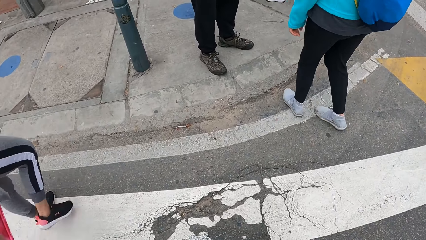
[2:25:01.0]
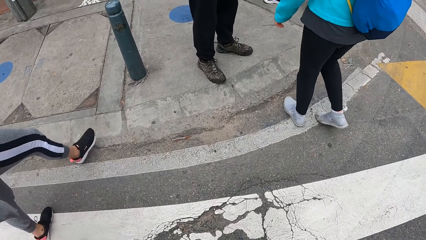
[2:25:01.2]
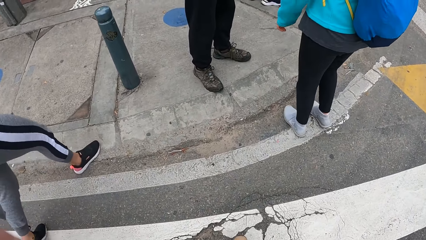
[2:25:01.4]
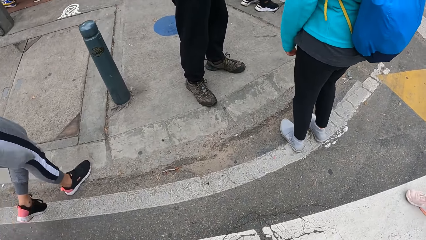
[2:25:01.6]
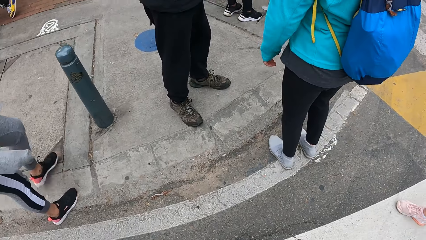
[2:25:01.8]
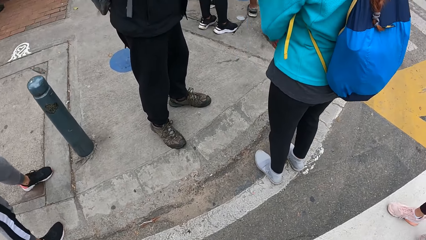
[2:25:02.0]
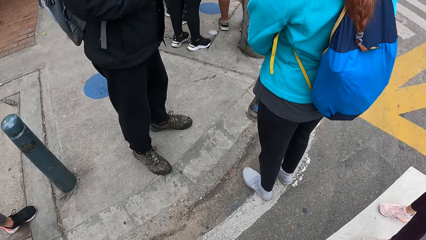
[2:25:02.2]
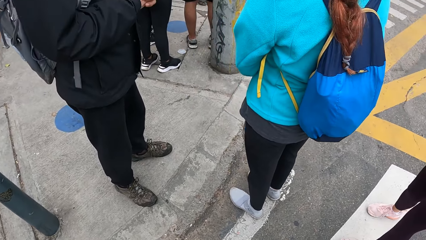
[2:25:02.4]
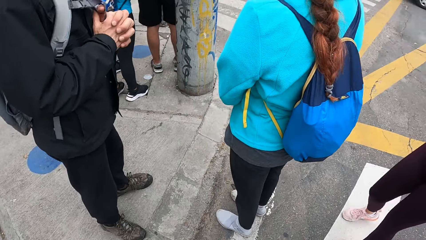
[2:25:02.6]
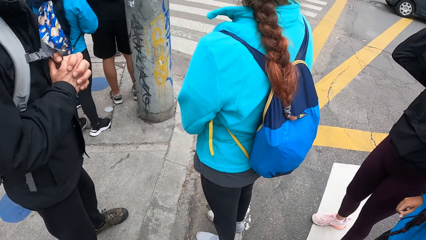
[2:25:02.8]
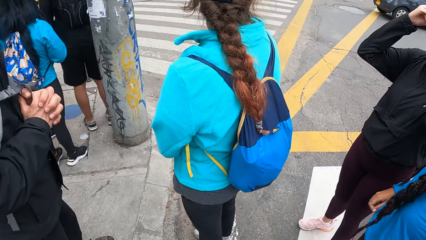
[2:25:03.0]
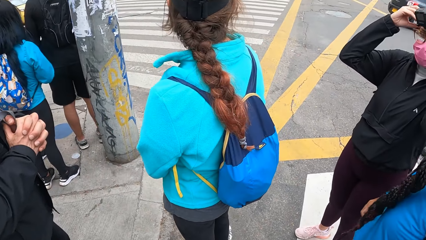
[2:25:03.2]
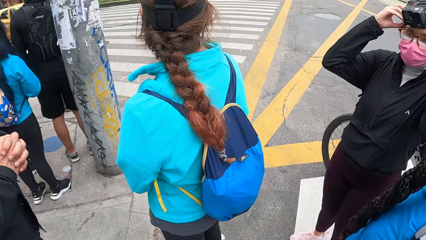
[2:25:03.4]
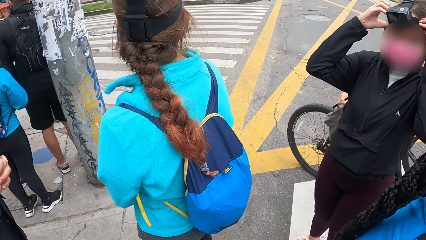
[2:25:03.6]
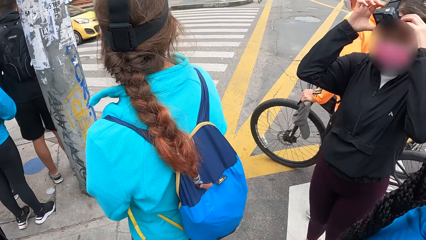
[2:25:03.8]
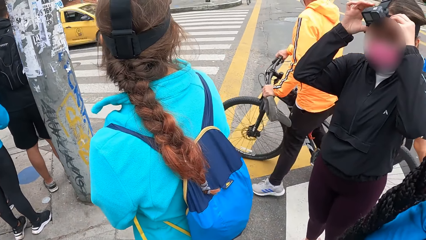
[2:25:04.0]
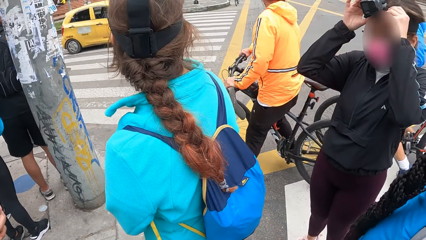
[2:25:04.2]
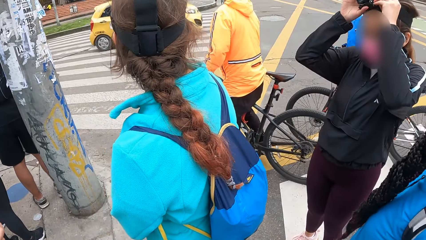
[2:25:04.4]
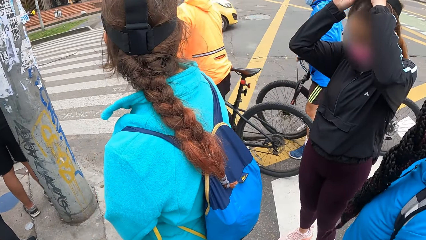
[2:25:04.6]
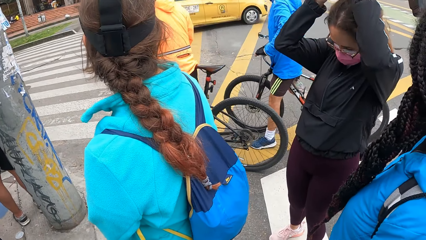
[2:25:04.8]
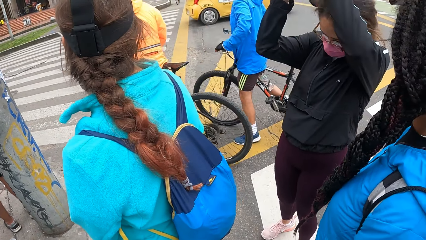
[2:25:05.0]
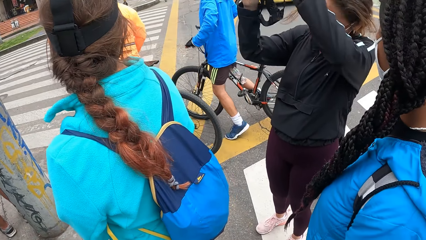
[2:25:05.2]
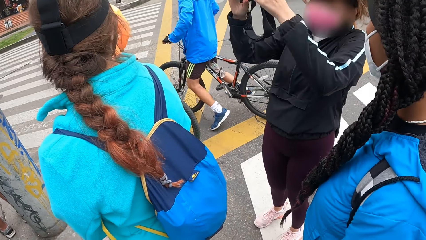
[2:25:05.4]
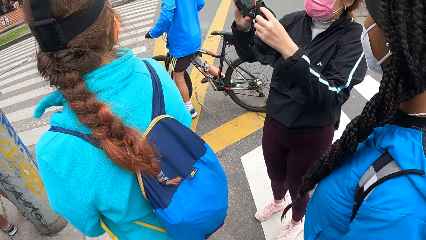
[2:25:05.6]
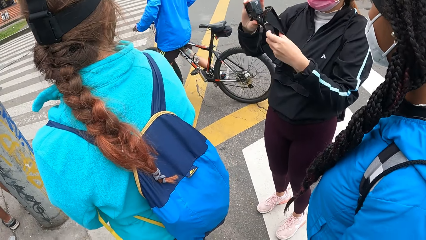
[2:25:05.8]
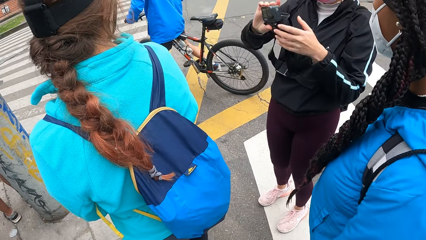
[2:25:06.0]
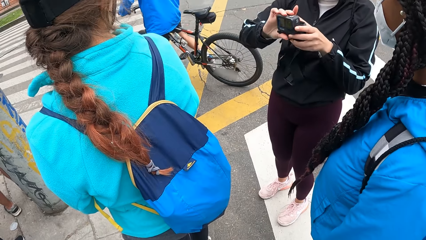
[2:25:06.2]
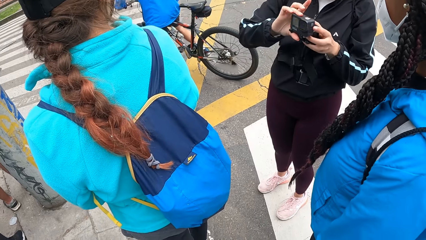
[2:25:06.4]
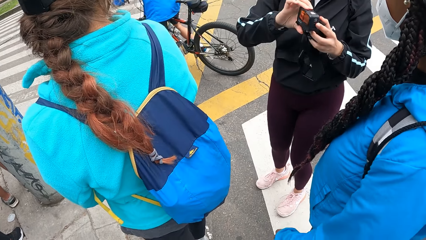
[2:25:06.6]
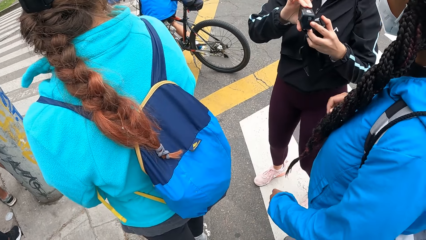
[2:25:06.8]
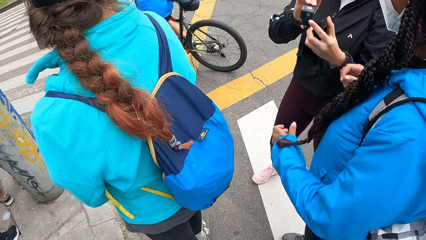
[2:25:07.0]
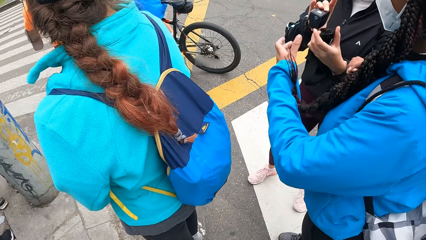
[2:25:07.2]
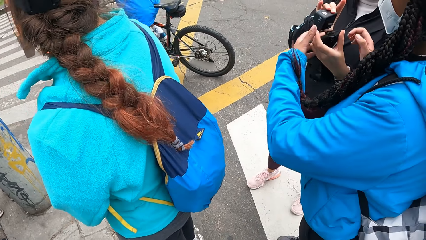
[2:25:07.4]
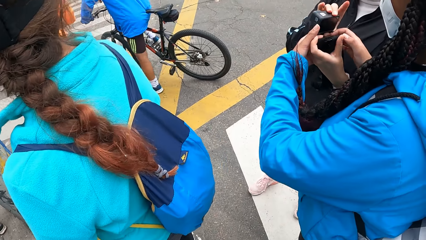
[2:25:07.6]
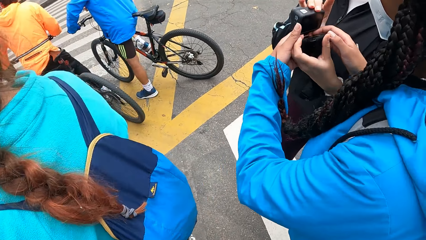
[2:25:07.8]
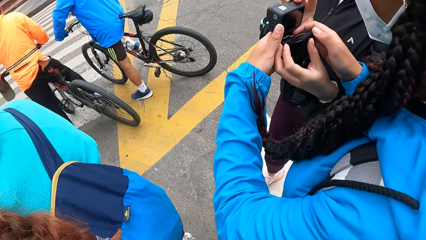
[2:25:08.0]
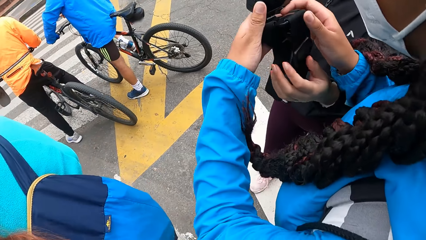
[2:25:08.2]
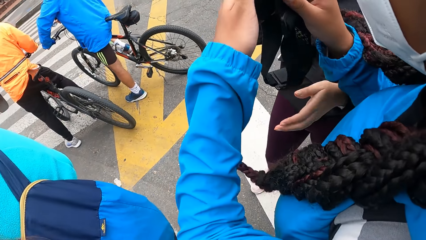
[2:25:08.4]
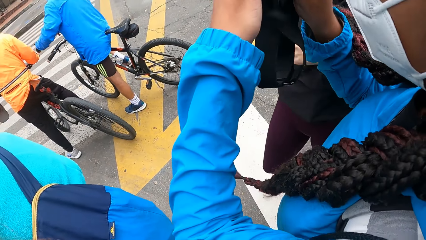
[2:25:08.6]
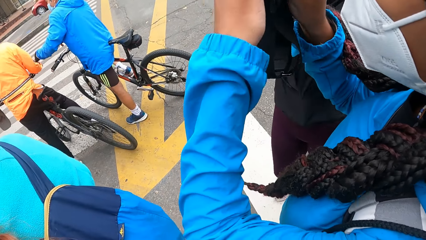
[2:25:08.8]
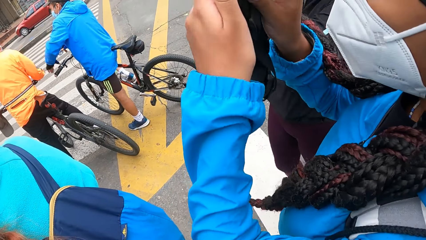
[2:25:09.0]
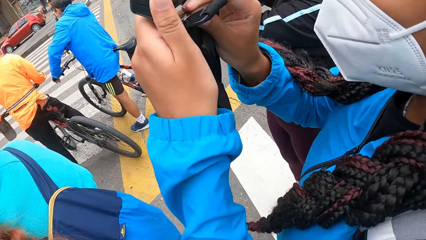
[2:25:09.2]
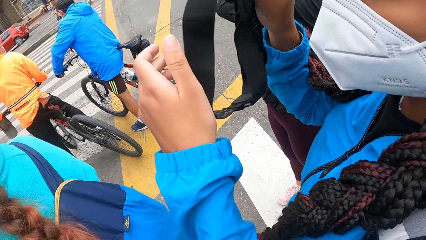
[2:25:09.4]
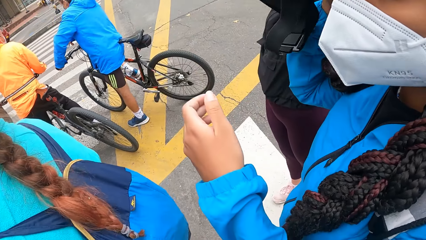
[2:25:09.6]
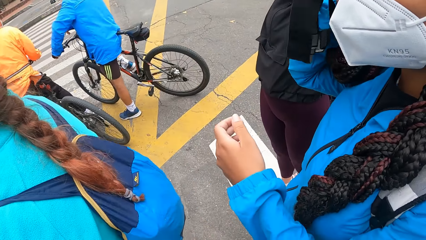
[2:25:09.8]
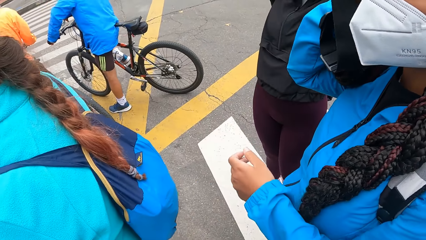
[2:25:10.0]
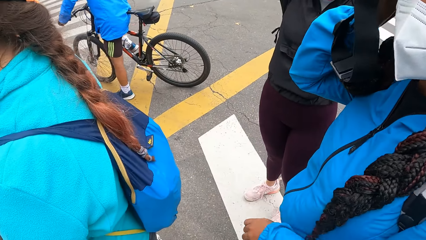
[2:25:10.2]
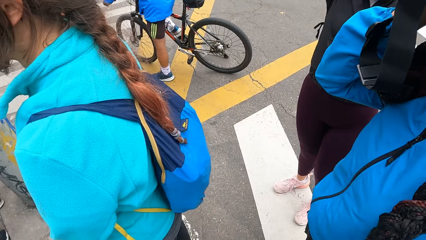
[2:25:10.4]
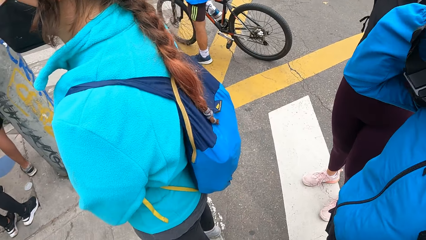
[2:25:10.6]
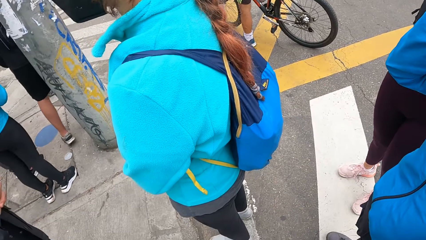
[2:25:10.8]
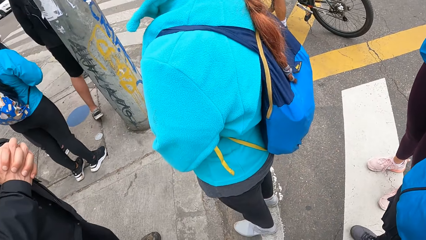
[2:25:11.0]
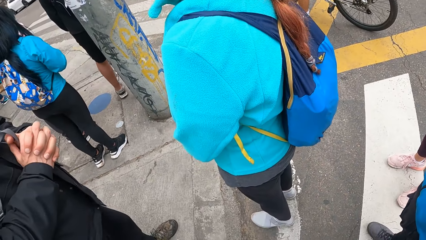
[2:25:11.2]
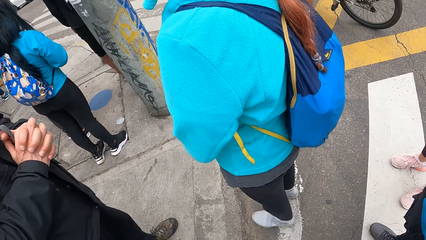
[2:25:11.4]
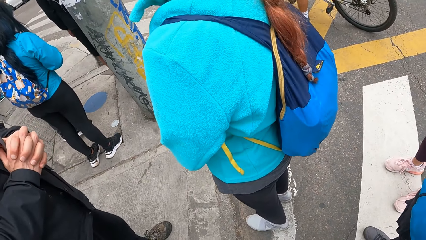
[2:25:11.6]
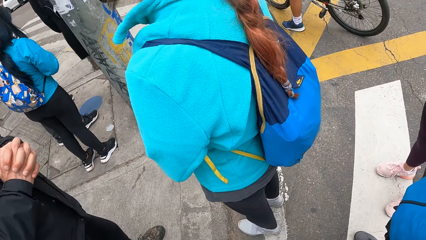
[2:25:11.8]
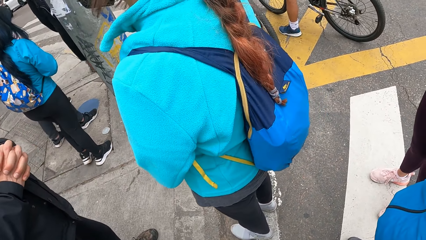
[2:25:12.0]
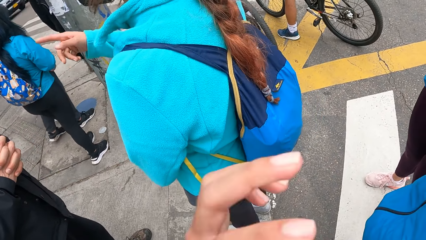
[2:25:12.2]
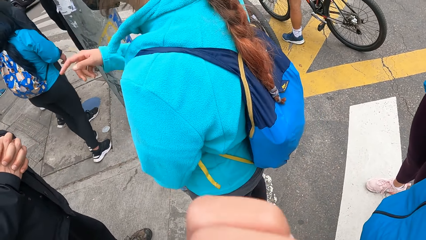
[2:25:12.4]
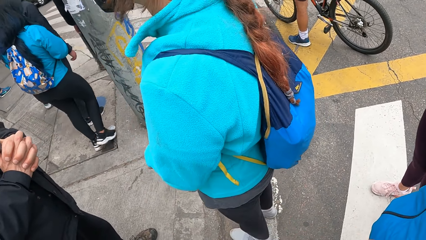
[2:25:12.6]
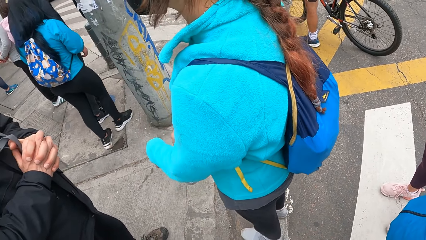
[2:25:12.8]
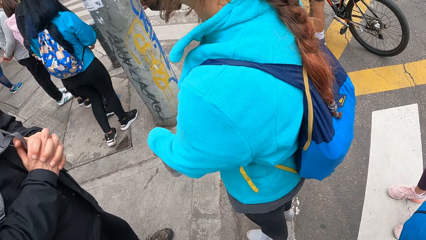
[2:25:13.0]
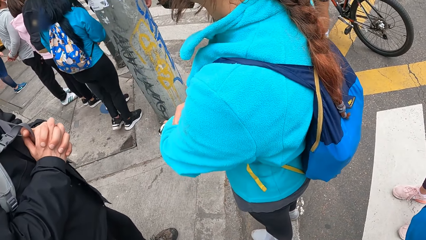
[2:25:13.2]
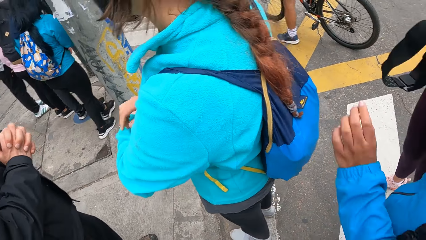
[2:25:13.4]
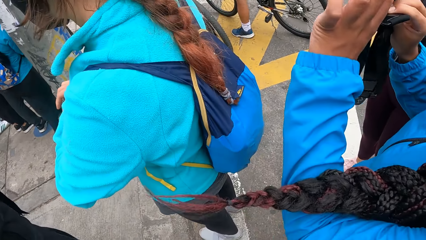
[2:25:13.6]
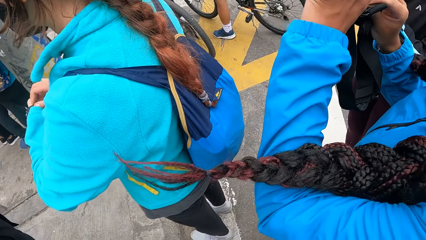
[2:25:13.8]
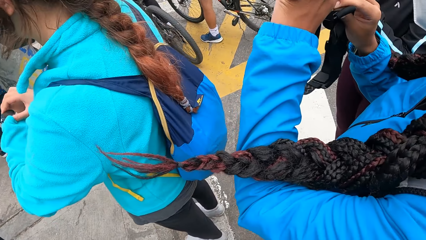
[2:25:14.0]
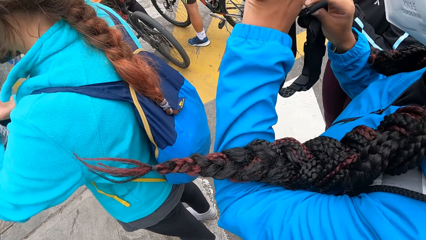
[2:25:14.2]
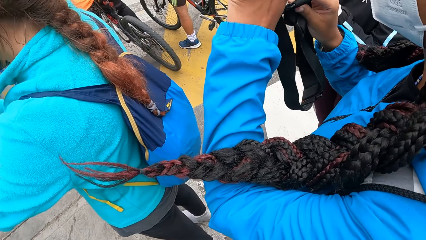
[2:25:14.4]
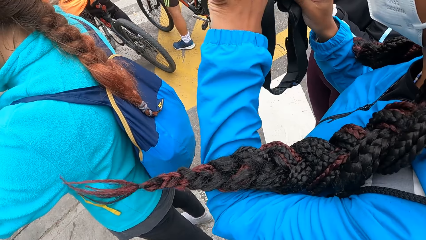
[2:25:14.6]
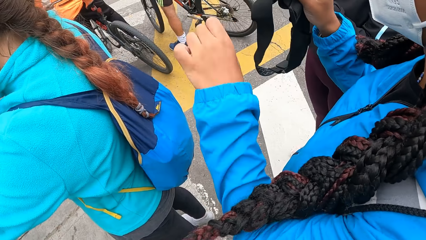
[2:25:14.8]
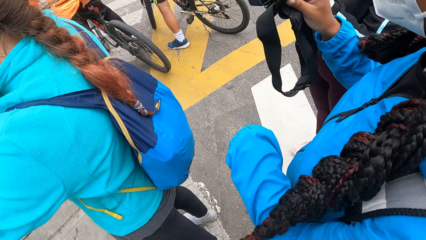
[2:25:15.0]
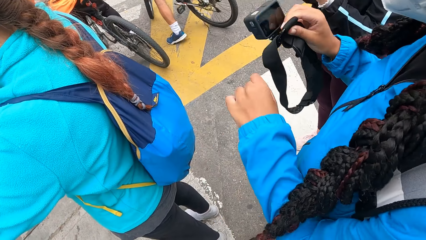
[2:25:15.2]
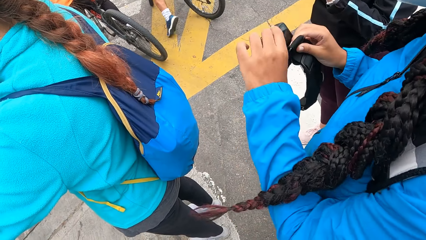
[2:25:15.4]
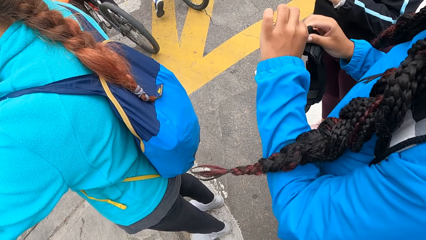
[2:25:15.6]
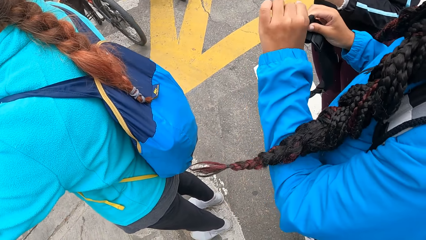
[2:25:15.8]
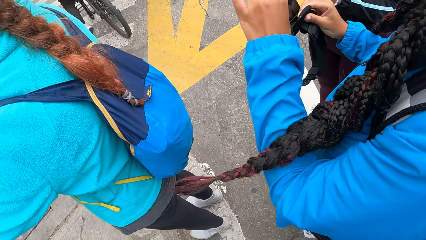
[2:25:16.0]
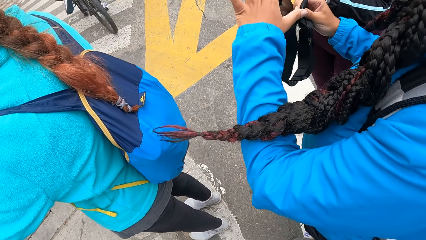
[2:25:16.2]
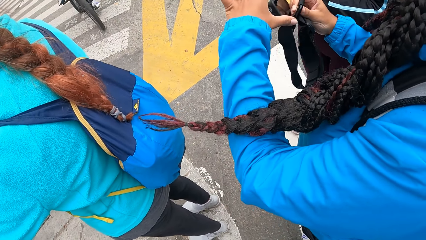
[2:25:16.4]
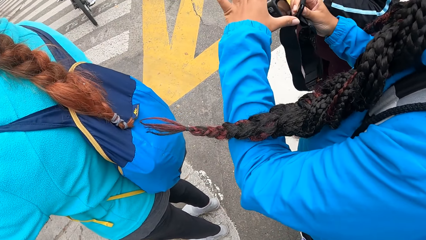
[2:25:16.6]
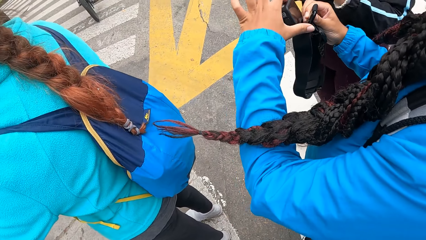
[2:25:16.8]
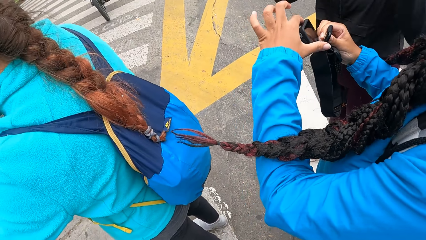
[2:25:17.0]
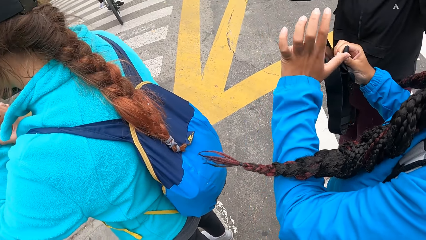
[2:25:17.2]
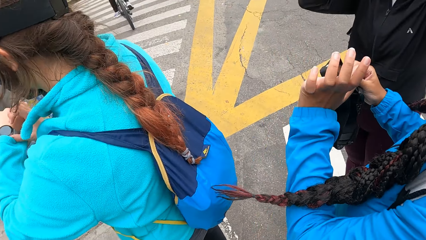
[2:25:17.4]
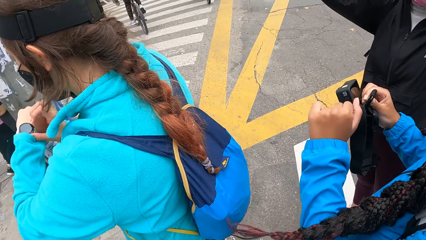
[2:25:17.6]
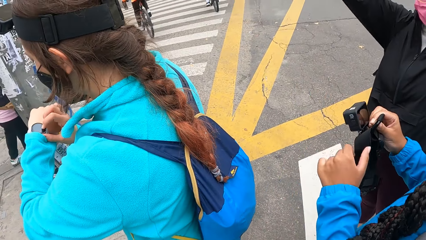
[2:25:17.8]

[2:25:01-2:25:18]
The camera wearer looks around. A woman removes her camera from her head with her hands. The woman gives her camera to another woman. The other woman holds the camera. The camera wearer does something. The other woman checks the camera in her hands.
